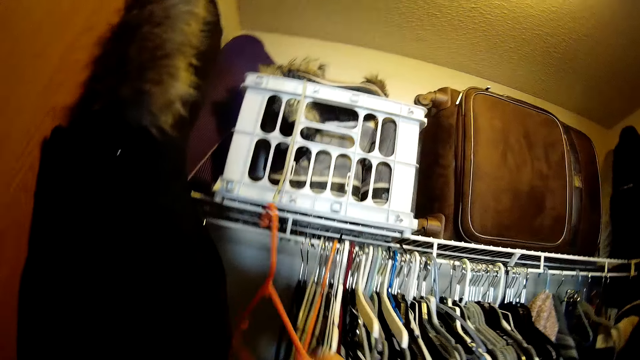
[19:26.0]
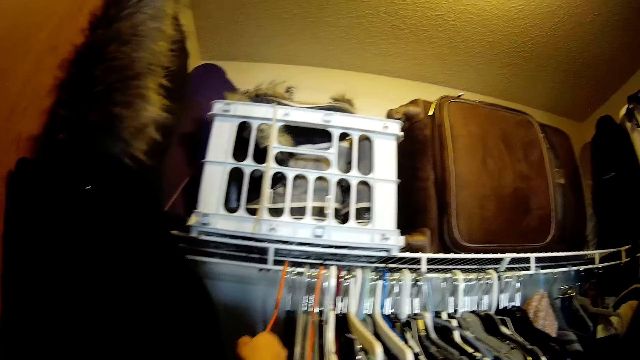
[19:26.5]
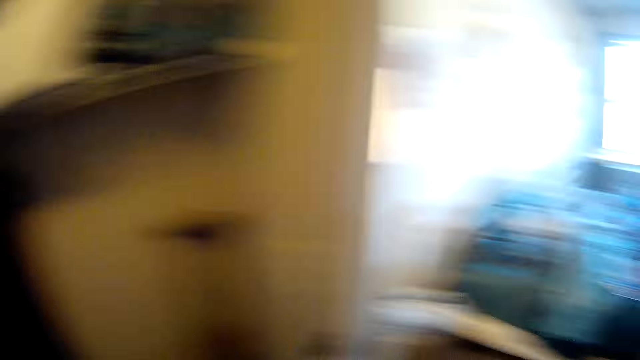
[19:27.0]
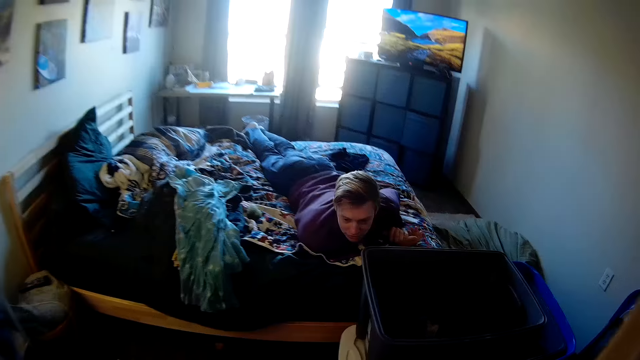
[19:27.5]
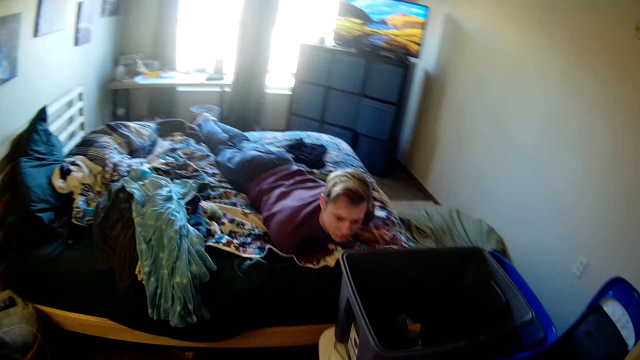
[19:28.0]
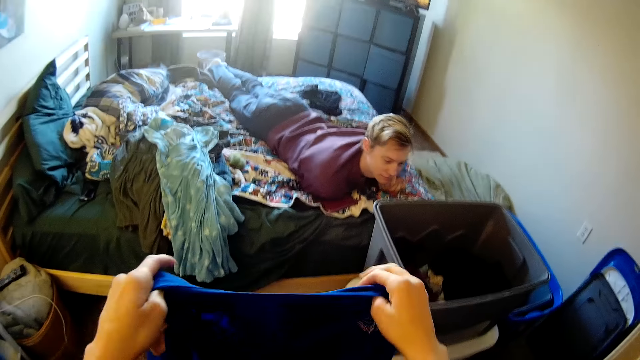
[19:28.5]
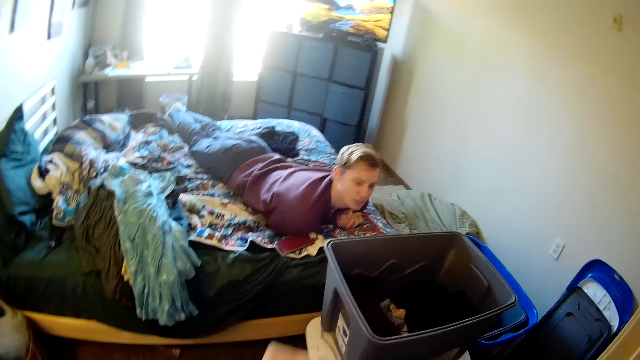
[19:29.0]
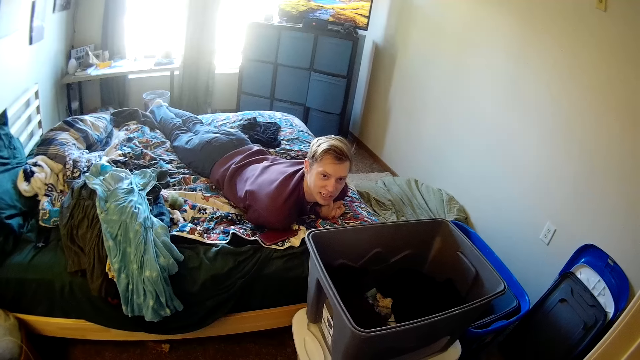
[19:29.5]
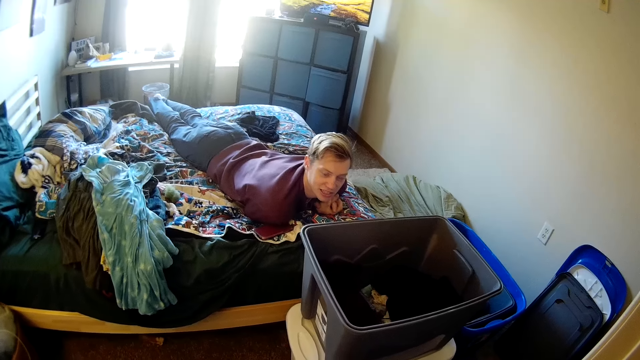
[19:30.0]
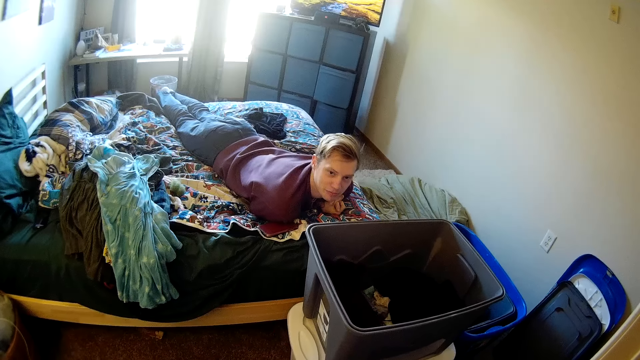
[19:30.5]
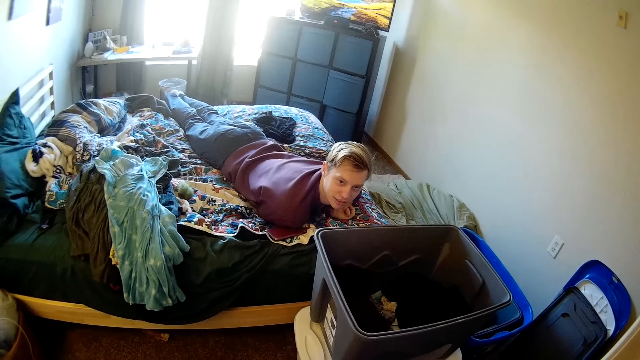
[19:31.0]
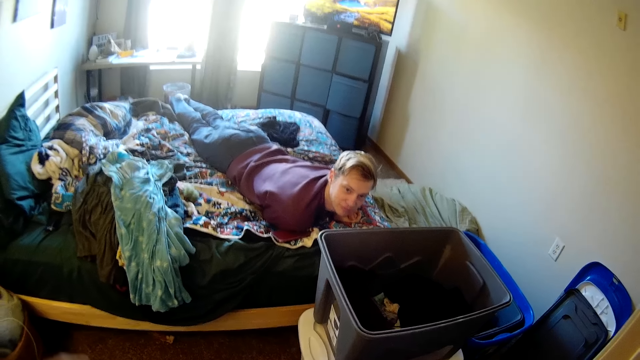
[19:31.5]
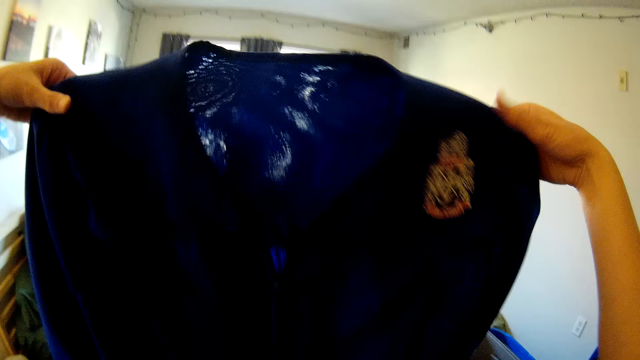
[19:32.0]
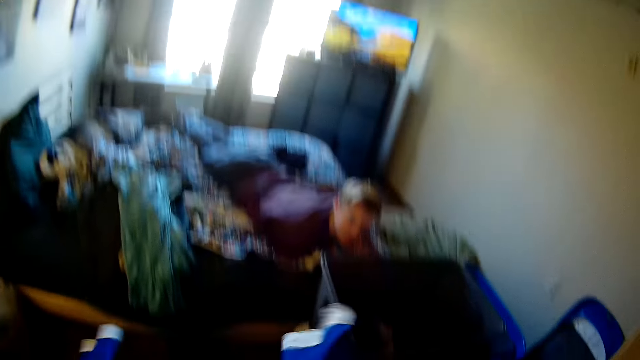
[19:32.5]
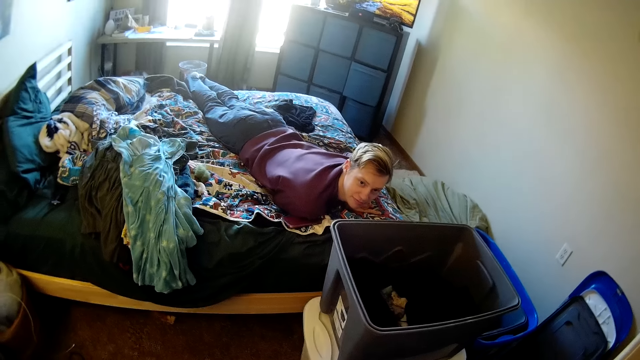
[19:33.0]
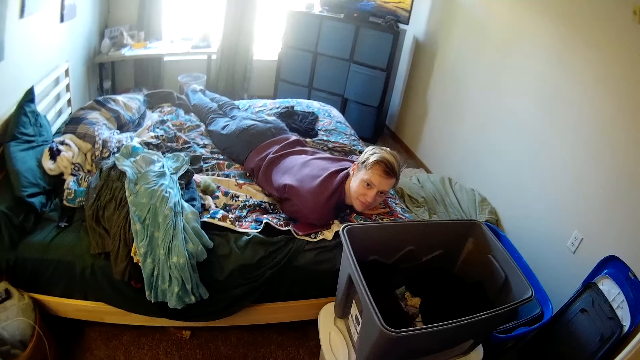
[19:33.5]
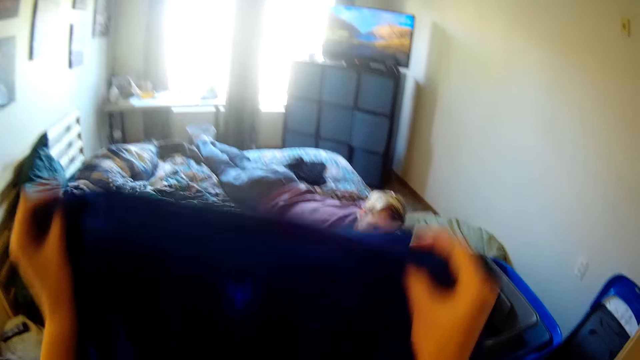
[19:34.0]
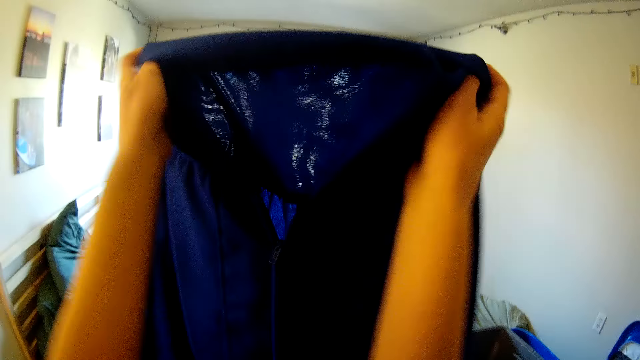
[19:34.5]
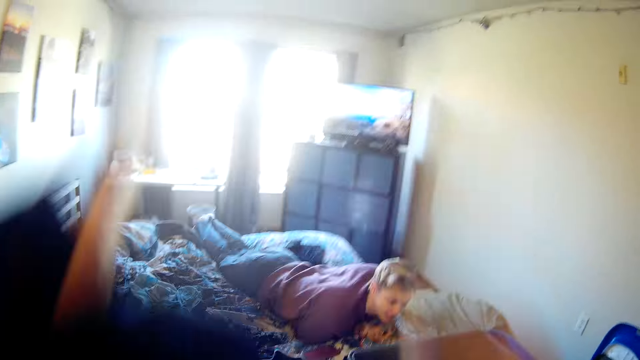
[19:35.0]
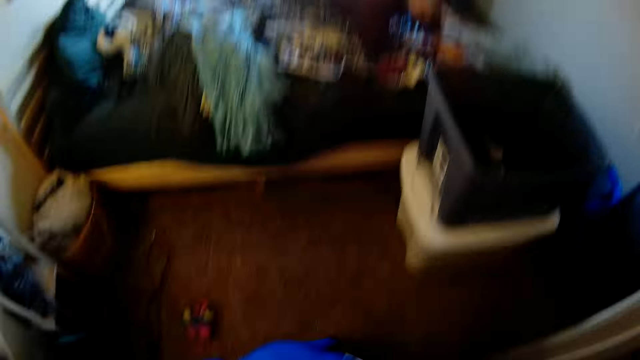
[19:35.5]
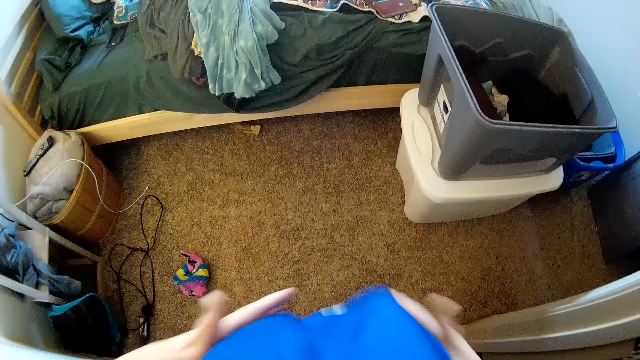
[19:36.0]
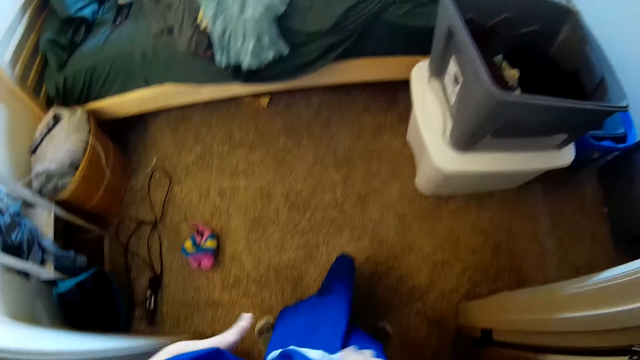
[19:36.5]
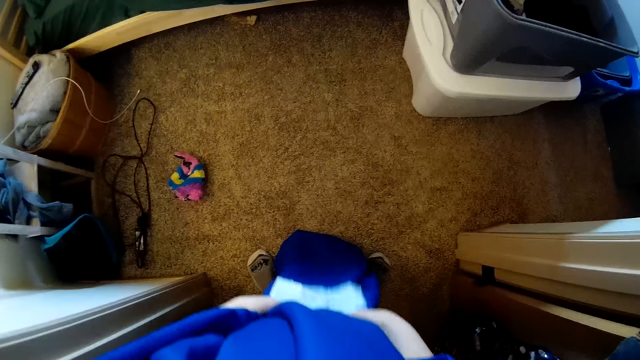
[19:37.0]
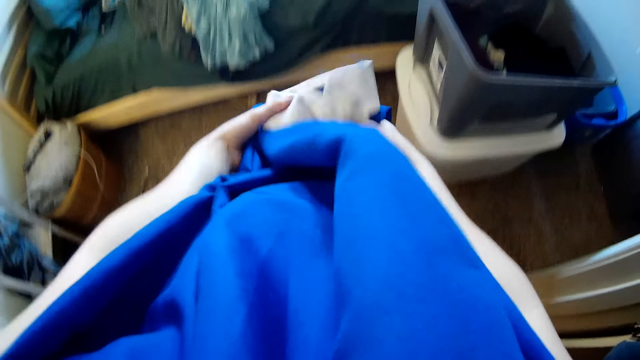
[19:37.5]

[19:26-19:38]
The camera wearer places a hanger in the wardrobe. He turns around. A man looks at the camera wearer. The camera wearer folds the cloth in his hands.

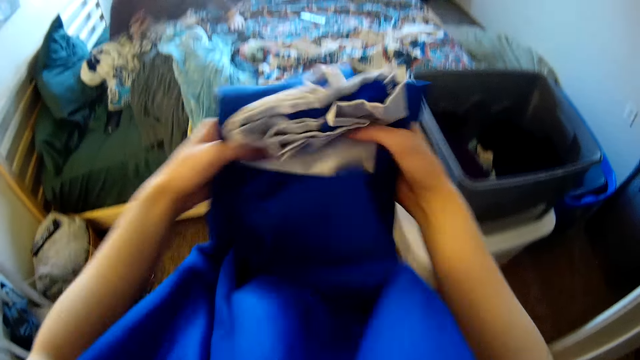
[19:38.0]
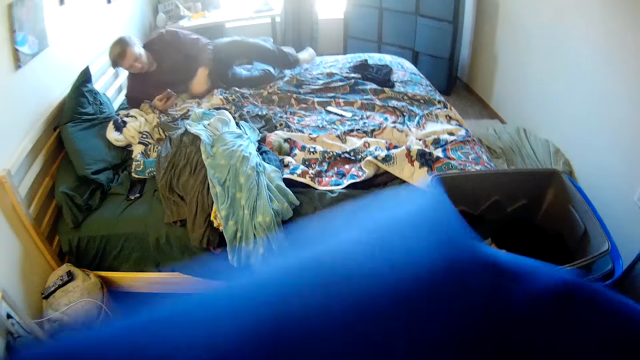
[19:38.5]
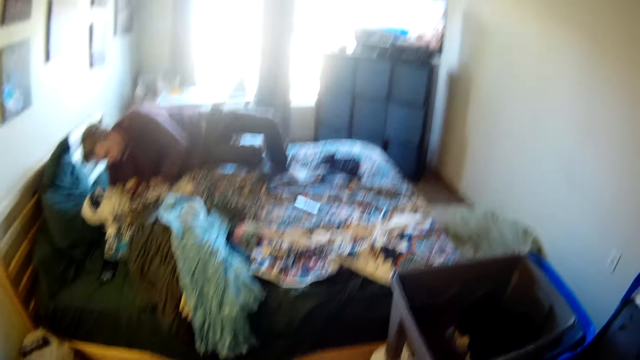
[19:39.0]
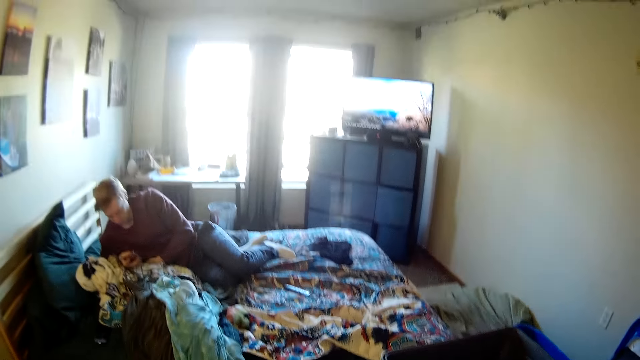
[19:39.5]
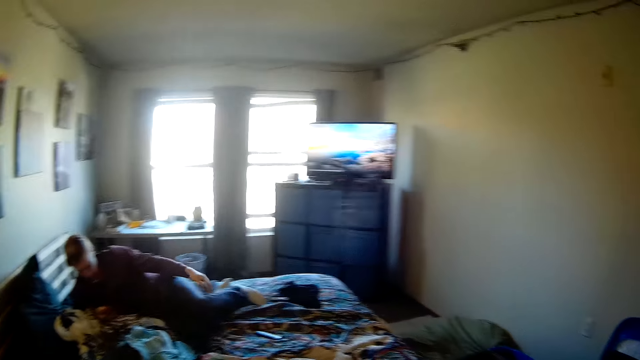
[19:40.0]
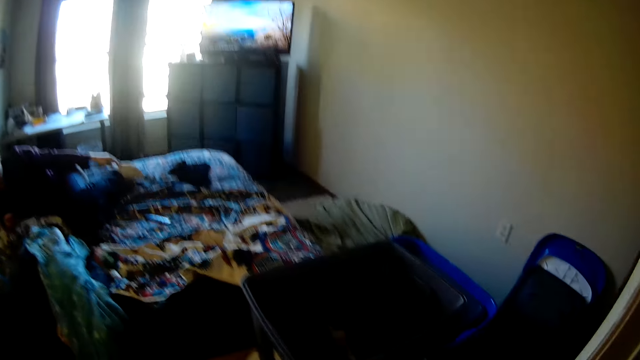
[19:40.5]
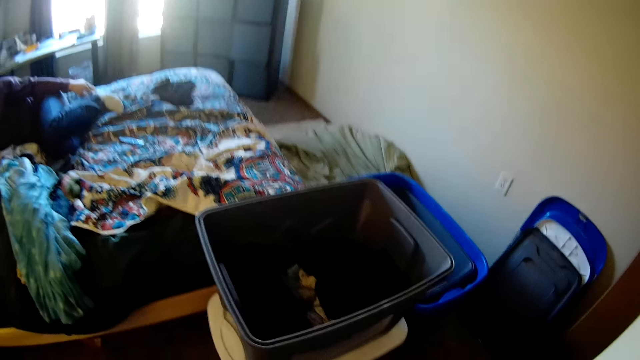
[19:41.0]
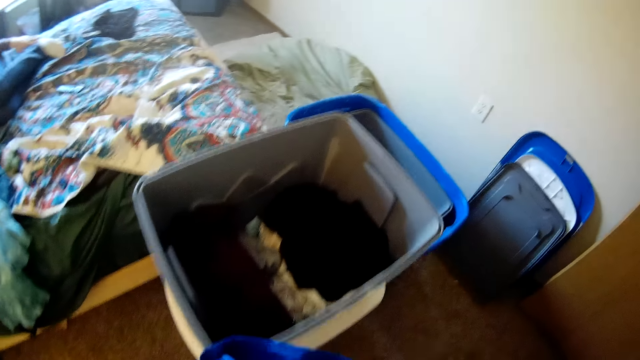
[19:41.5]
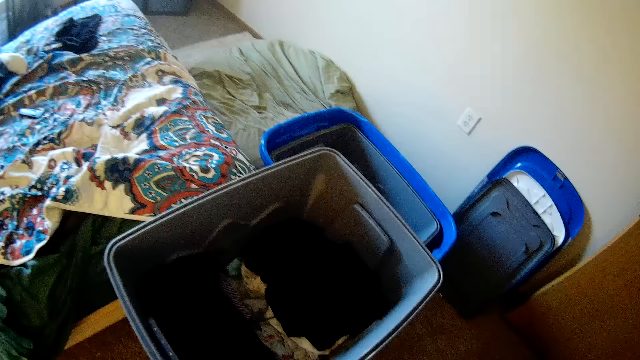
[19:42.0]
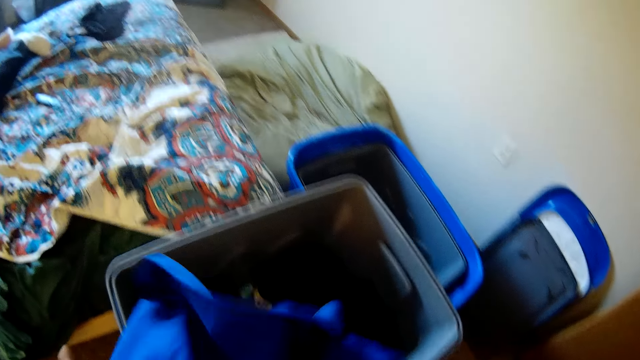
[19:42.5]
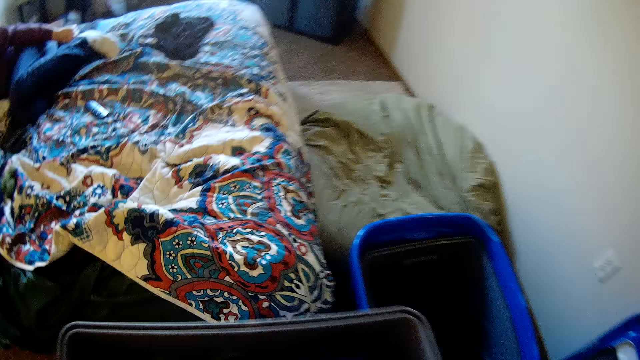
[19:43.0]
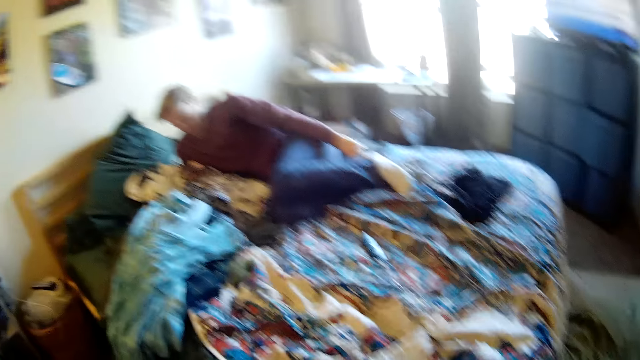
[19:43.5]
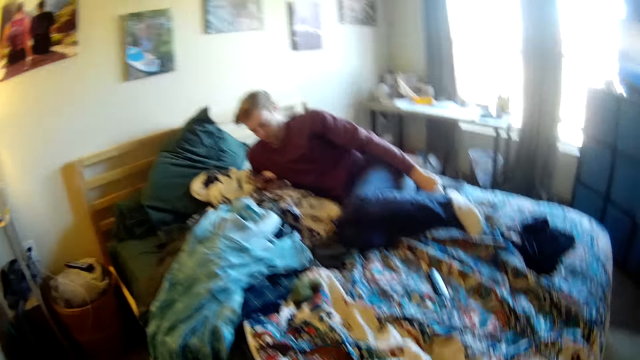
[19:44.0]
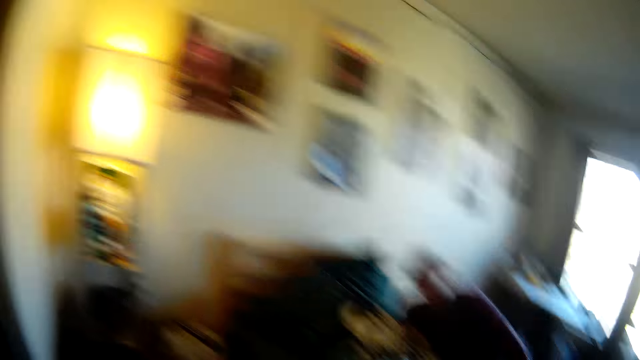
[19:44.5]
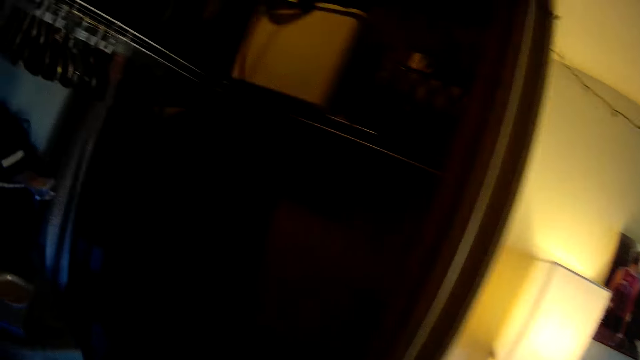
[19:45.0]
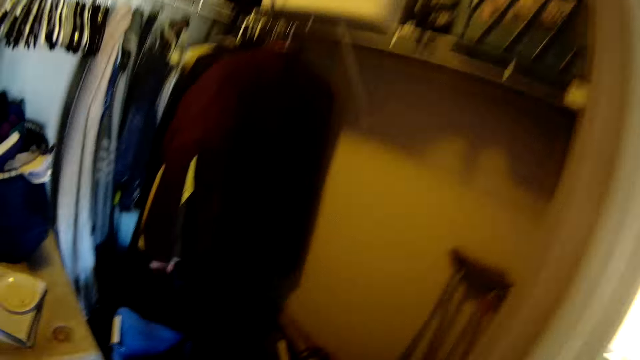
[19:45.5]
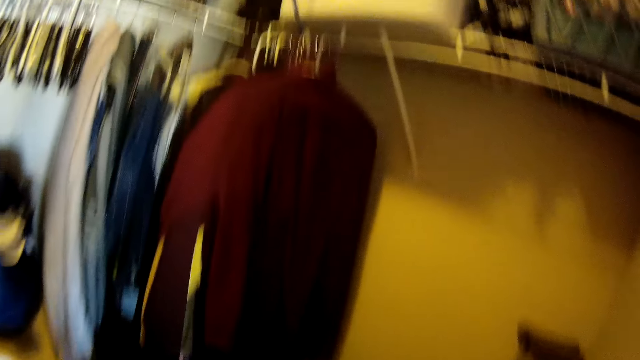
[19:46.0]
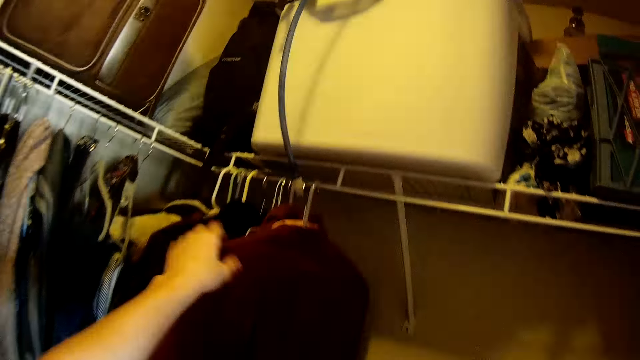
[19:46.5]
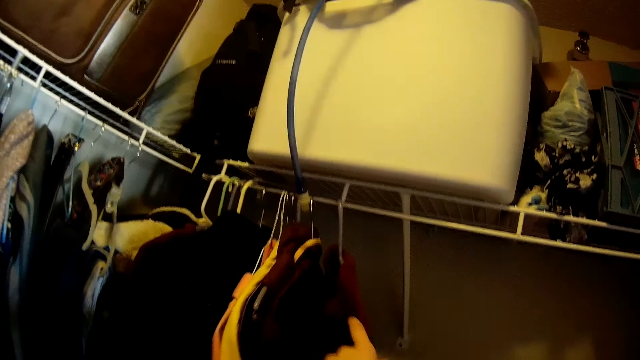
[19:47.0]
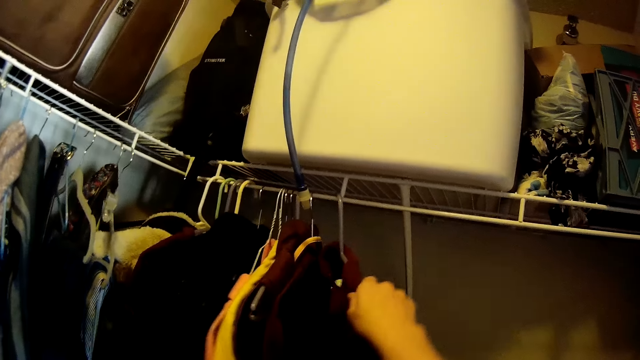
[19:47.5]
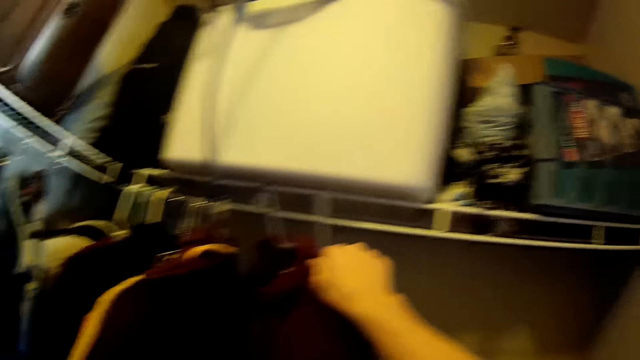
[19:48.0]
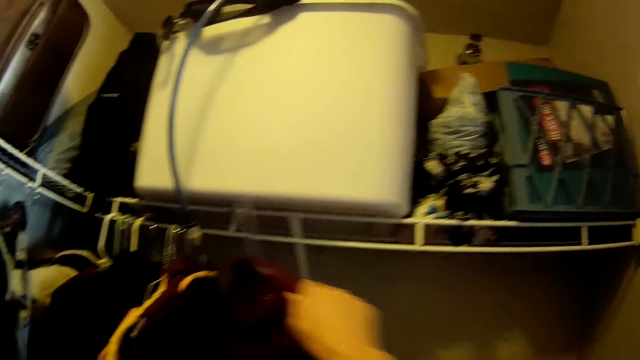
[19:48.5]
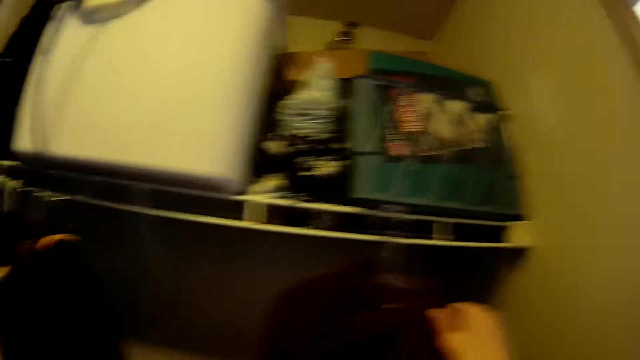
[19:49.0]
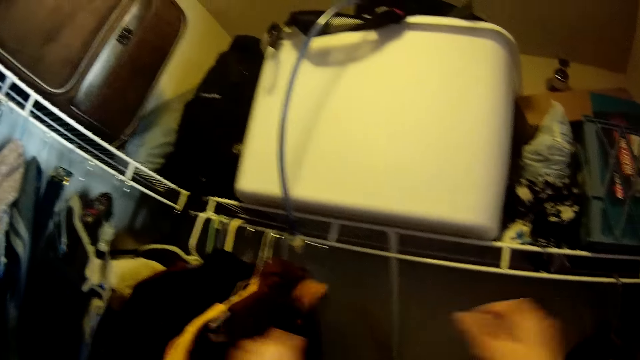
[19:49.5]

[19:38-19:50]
A man changes his position on the bed. The camera wearer places the cloth in his hands in a bucket. He turns around and walks to the wardrobe. He picks another cloth on a hanger from the wardrobe.
